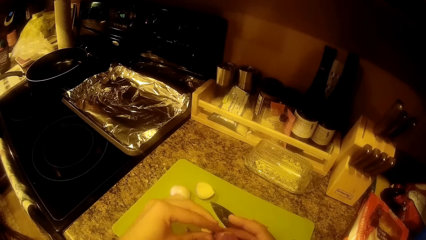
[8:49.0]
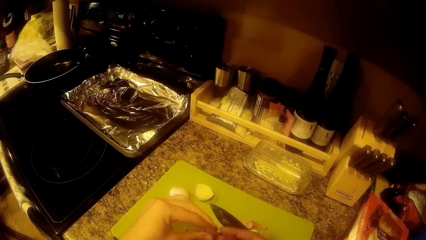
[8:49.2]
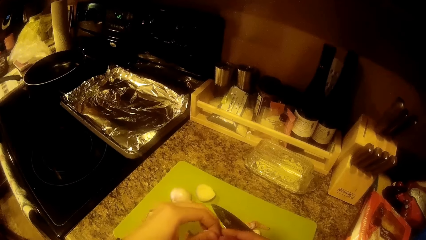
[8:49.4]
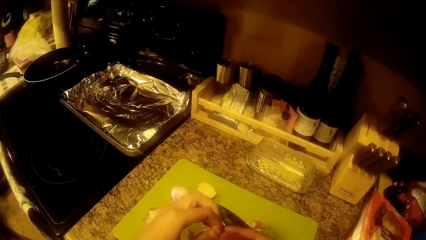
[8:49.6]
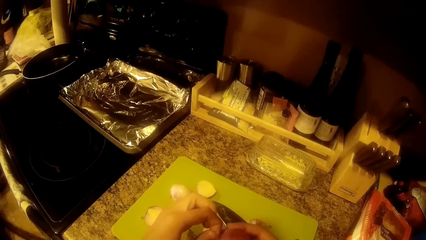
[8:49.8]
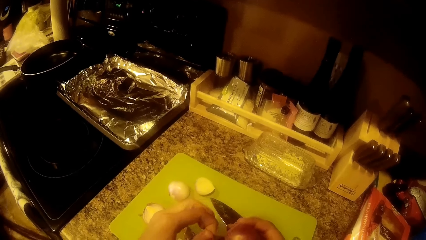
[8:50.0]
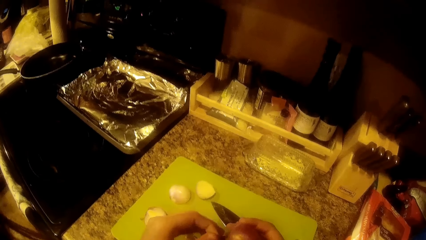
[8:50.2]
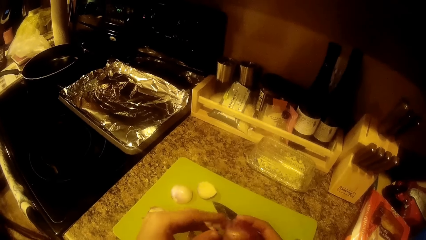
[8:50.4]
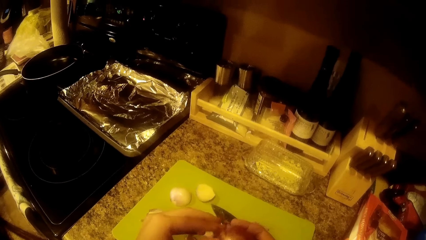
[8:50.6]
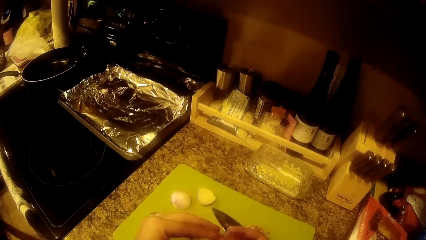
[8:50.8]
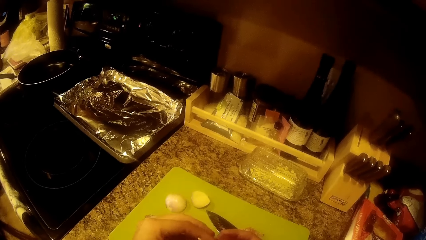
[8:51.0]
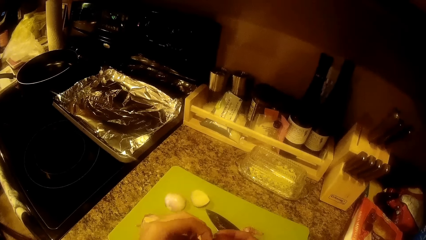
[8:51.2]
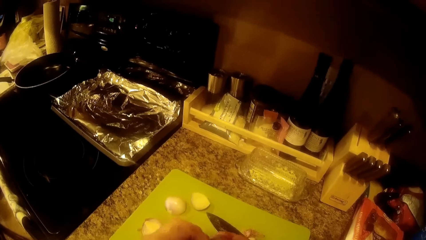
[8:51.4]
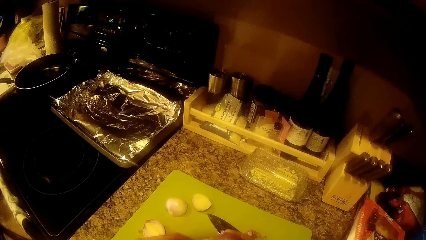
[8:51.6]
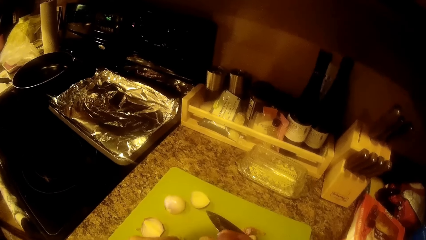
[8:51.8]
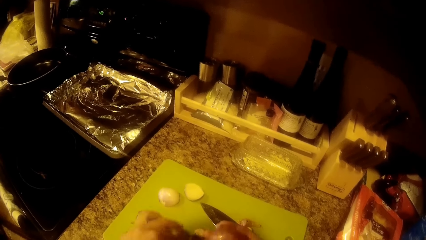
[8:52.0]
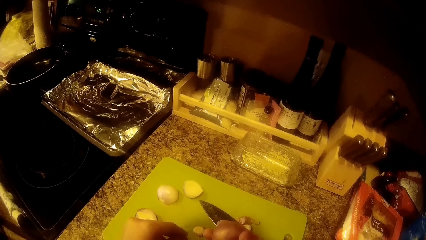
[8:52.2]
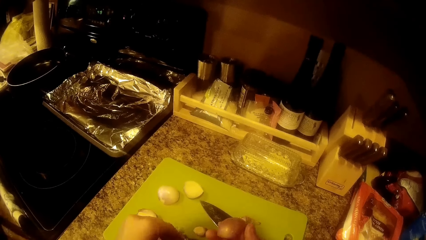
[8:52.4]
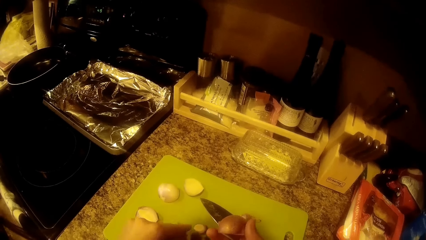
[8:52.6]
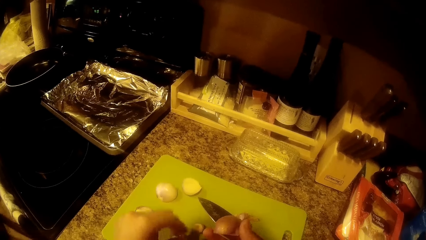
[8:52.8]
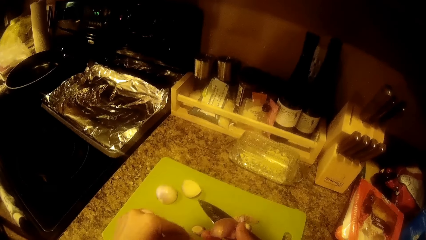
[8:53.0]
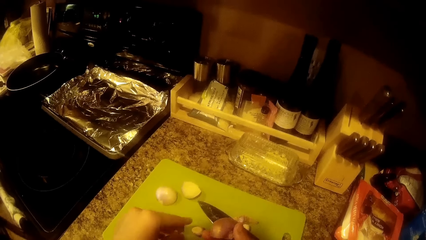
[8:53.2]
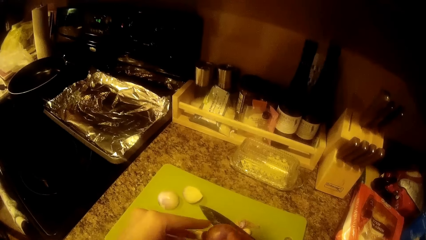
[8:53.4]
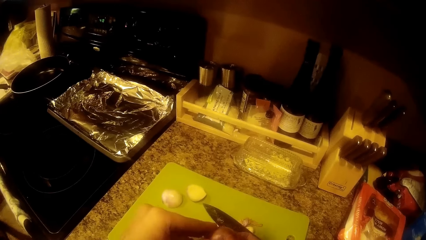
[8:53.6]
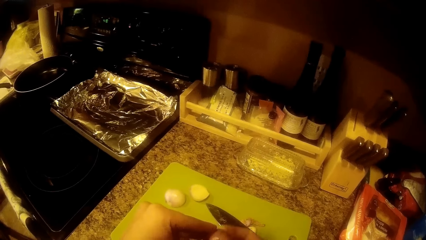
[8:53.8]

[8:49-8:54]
The camera wearer peels off the onion.

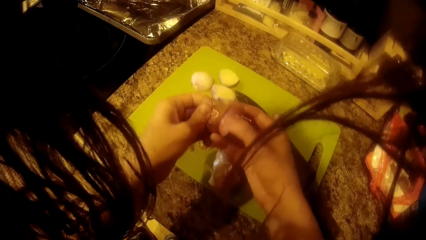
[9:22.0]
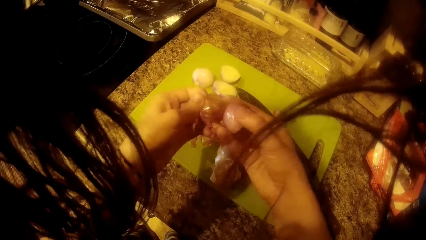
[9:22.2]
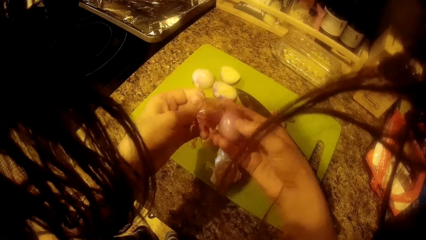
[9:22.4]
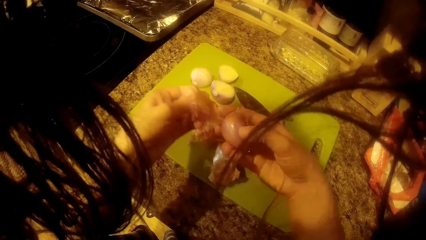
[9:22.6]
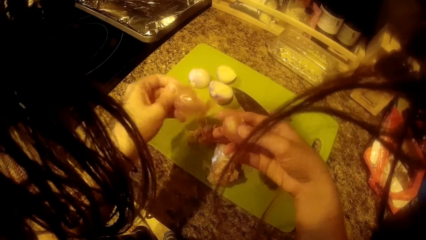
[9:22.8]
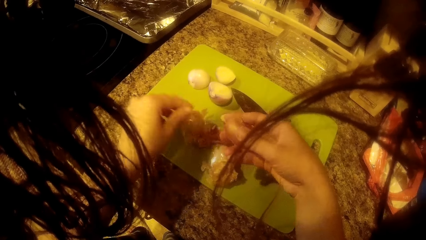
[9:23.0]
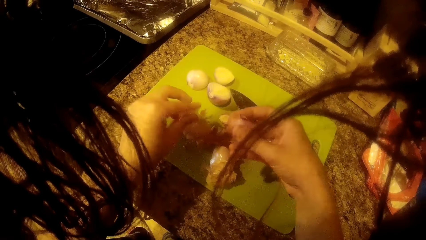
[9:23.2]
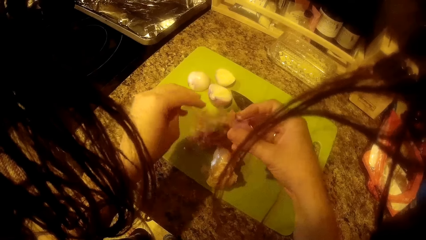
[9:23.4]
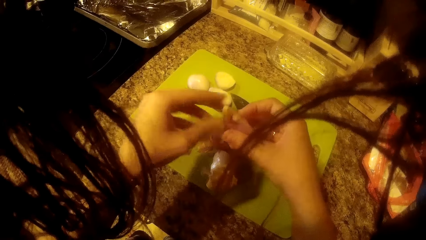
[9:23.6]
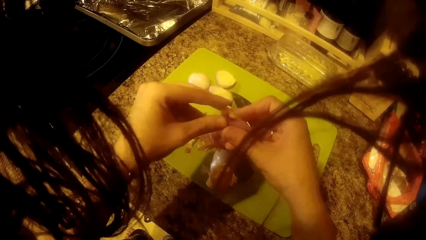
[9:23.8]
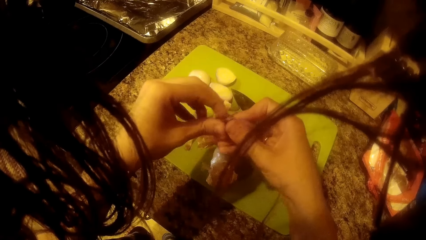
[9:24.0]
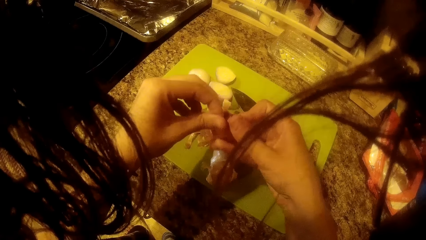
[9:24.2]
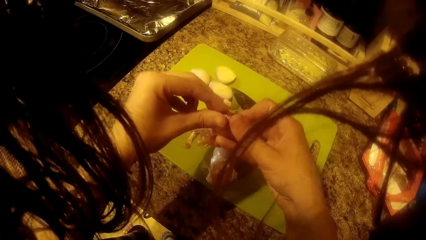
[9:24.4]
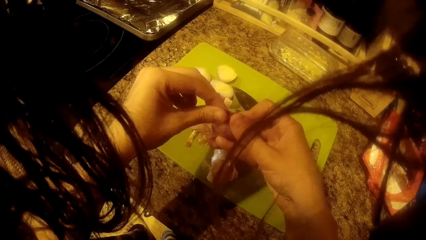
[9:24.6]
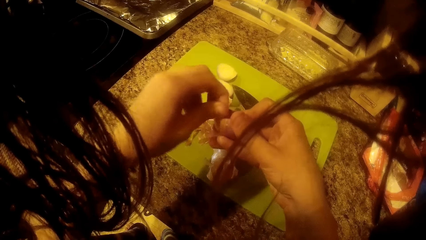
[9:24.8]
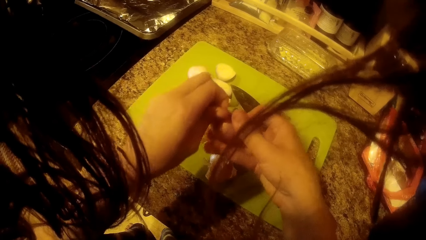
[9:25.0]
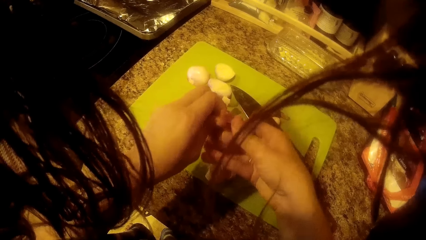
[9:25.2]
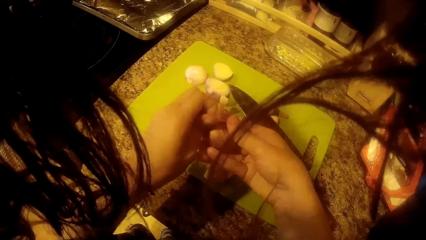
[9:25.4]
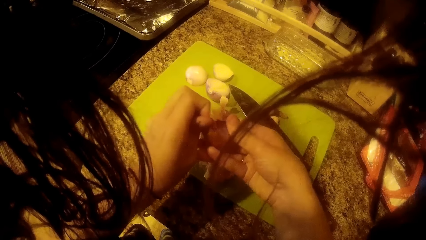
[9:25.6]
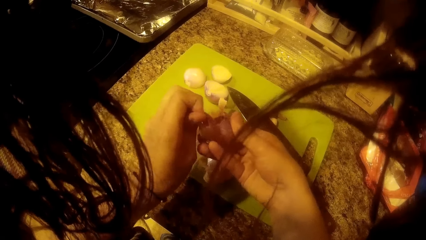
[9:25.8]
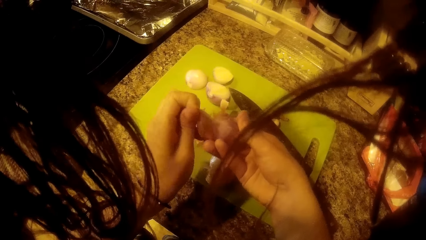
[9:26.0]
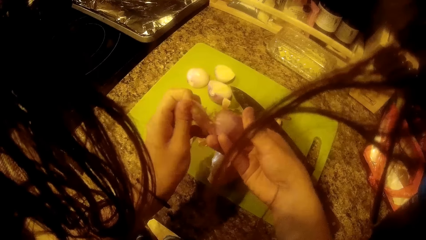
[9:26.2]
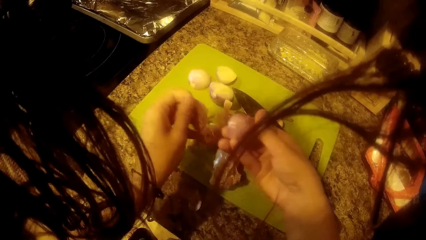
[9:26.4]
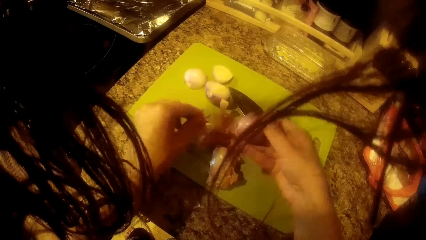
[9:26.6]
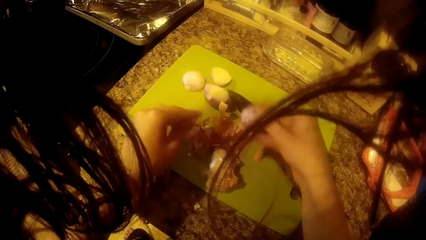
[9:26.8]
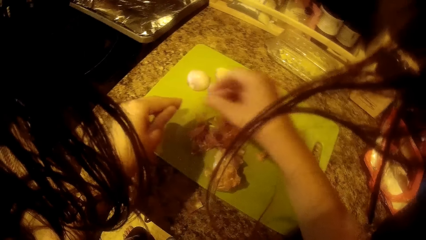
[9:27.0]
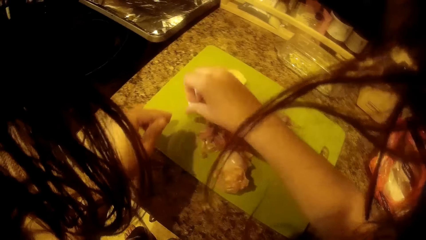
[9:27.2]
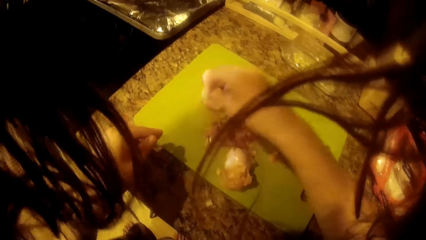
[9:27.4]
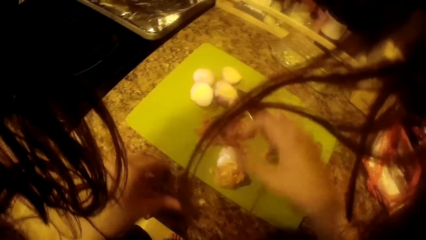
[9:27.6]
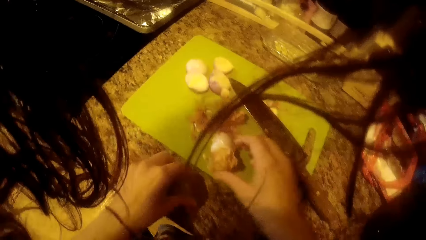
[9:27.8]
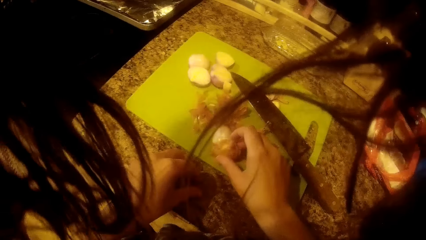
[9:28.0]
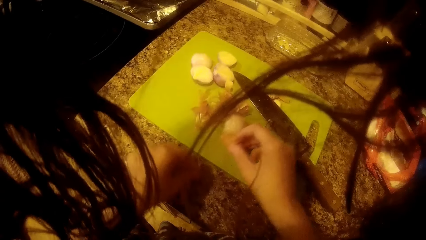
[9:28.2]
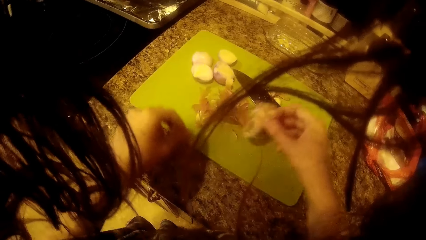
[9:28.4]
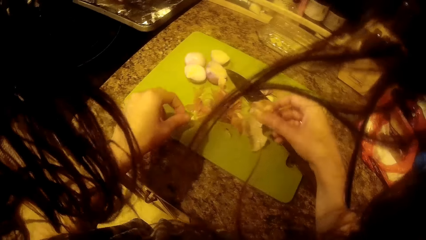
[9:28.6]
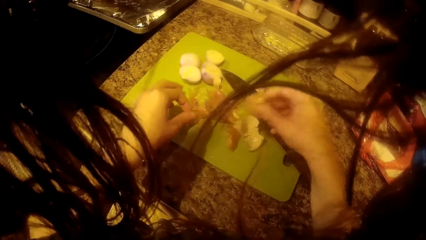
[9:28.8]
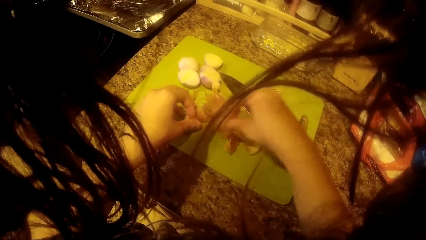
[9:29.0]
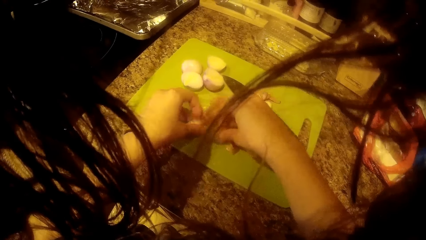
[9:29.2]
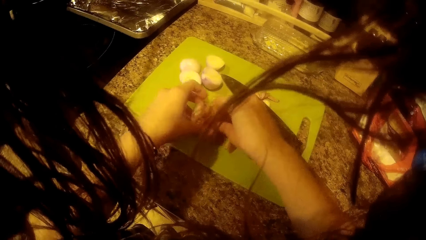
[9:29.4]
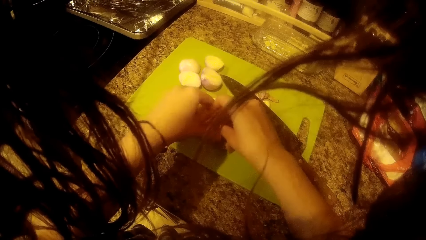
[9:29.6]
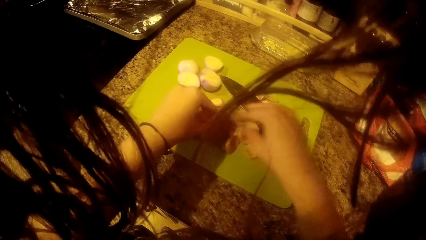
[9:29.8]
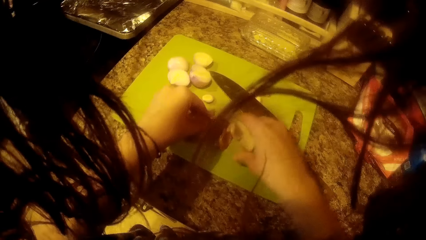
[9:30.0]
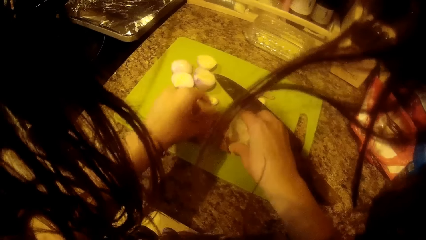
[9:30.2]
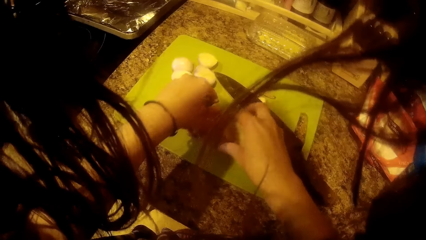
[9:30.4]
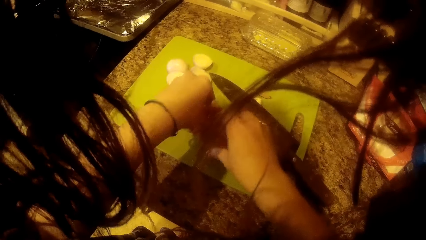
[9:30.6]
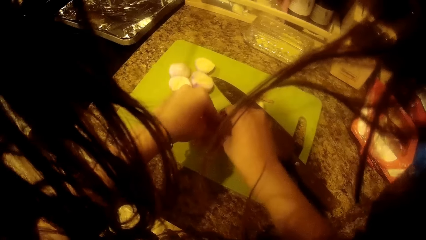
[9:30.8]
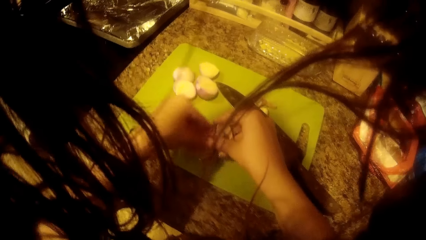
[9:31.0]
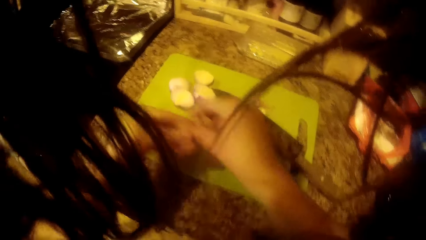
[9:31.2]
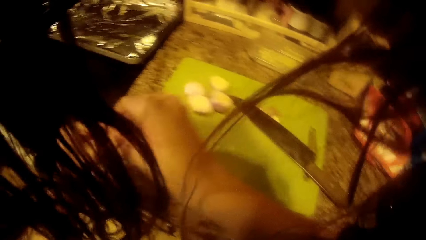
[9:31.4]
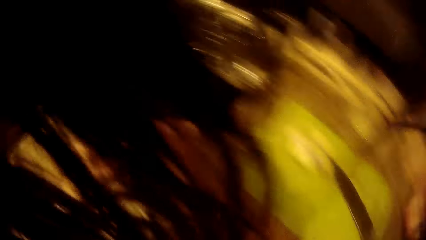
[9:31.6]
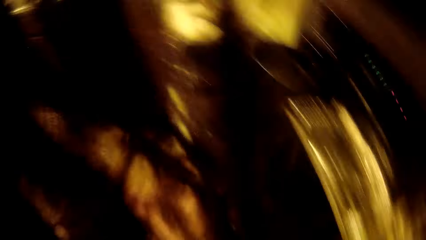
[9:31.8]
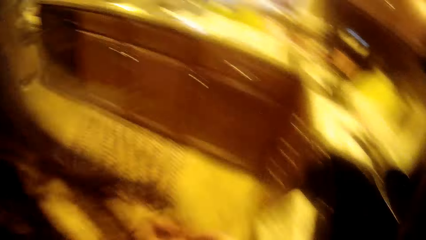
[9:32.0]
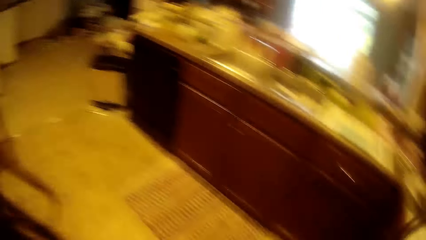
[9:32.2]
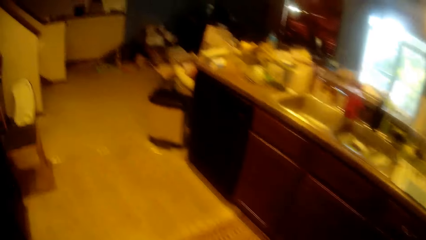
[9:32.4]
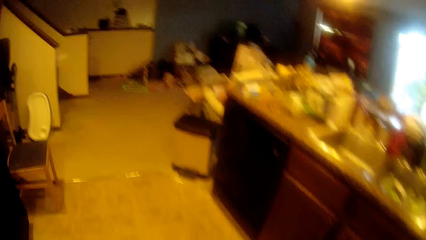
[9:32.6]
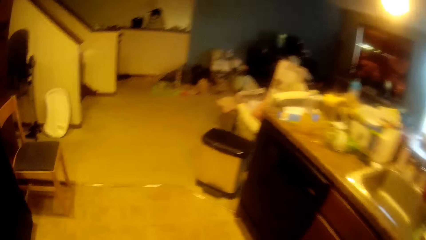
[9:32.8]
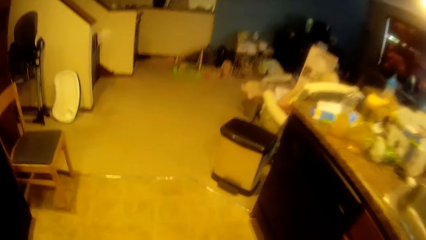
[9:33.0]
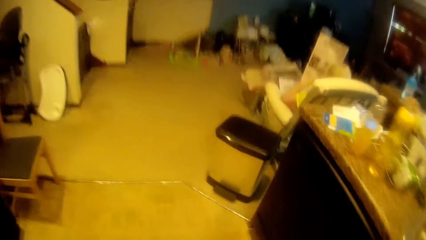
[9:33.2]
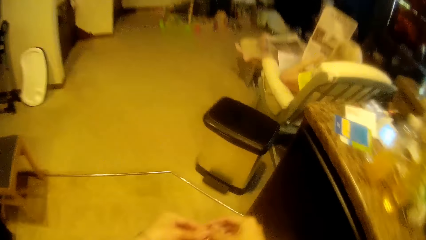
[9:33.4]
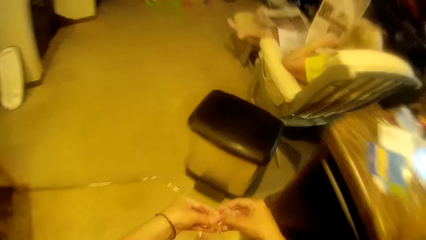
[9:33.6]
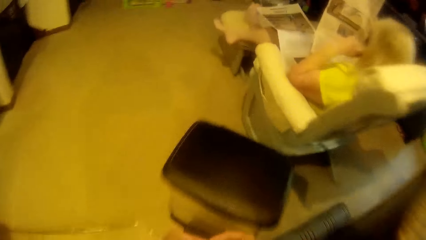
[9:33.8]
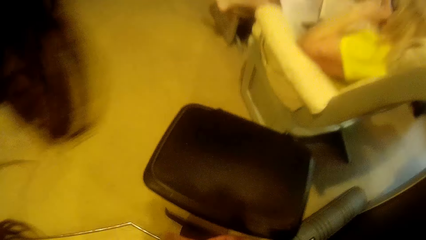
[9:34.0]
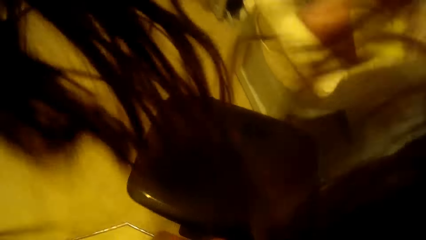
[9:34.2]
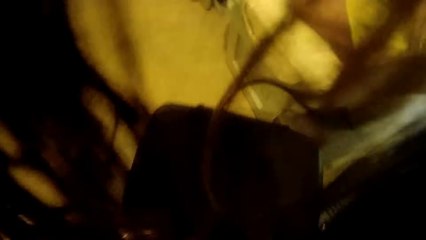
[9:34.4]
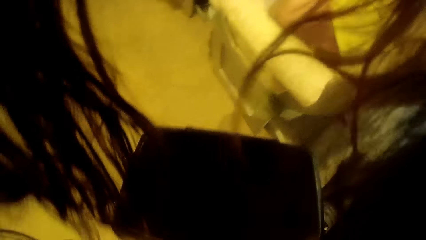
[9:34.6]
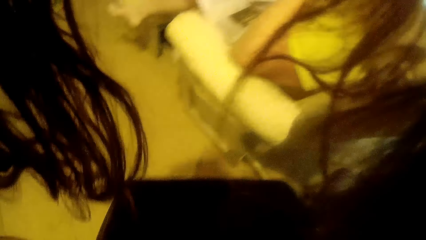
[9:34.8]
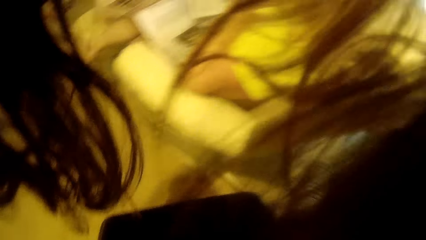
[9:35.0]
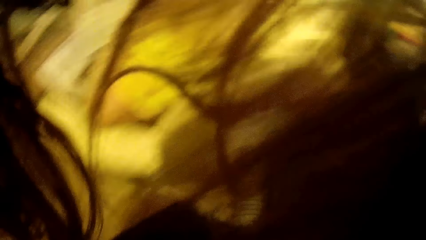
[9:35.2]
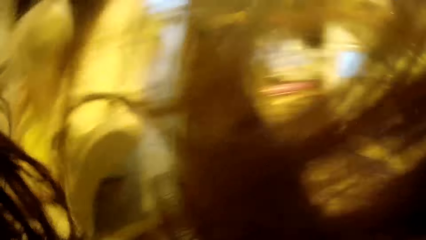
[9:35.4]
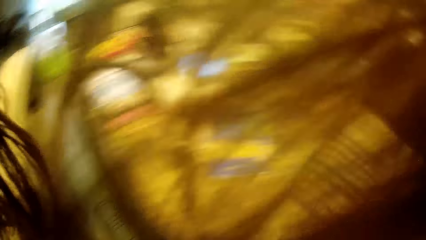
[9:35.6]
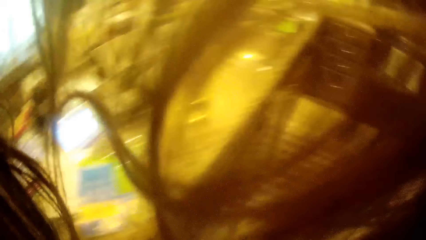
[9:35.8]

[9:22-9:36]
The camera wearer drops the onion peels on the tray with her left hand. She drops the onion on the tray with her right hand. She picks up the onion peels on the tray with her right hand. She moves the onion peels on the table to the tray with her left hand. She picks the onion peels from the tray with both hands. She walks around the room.
